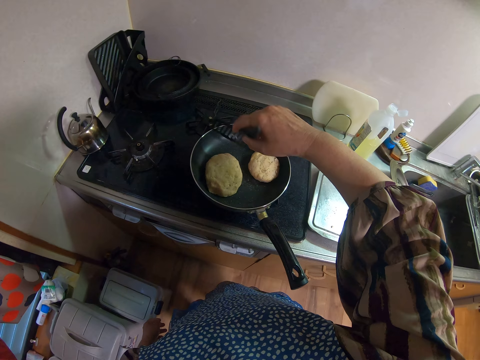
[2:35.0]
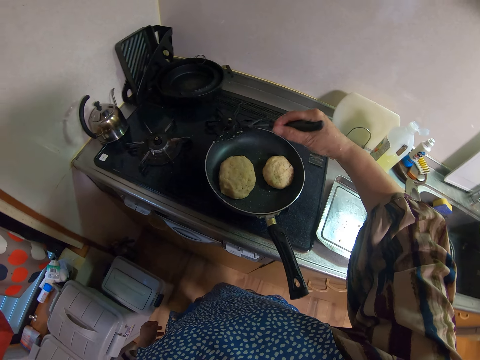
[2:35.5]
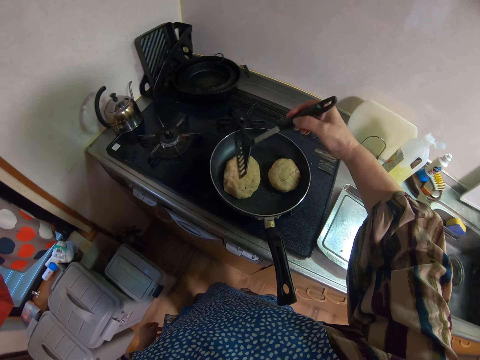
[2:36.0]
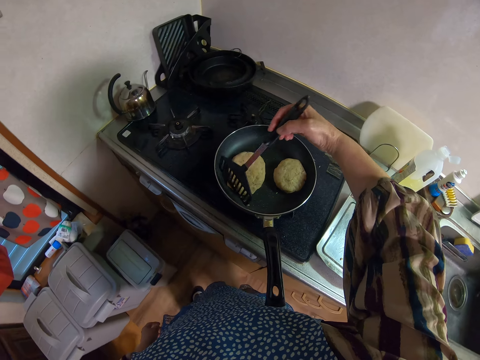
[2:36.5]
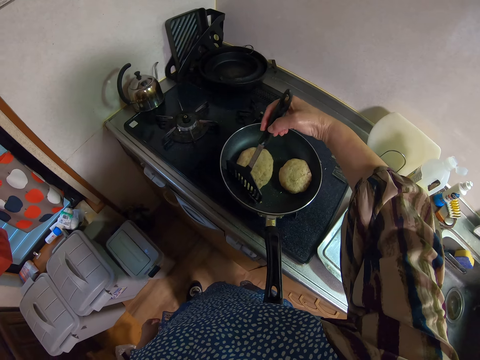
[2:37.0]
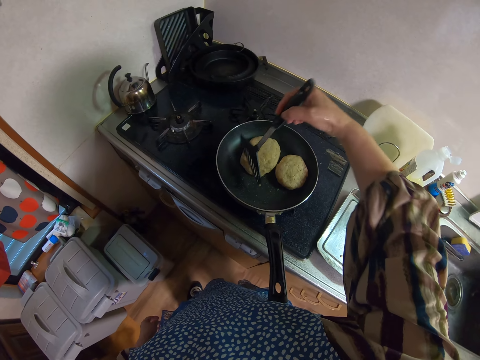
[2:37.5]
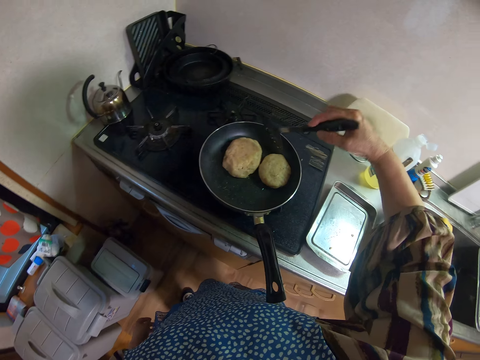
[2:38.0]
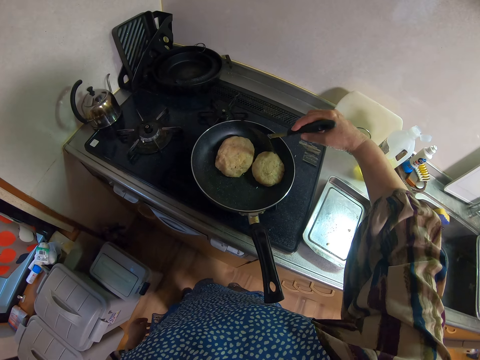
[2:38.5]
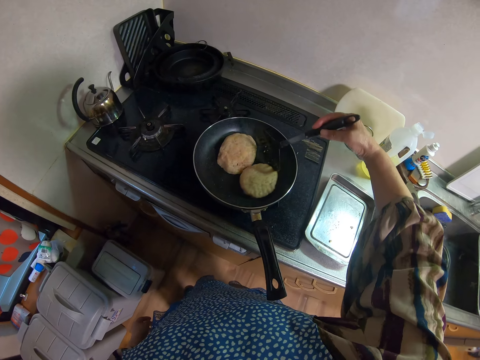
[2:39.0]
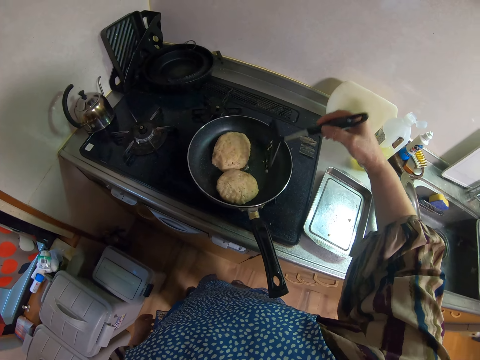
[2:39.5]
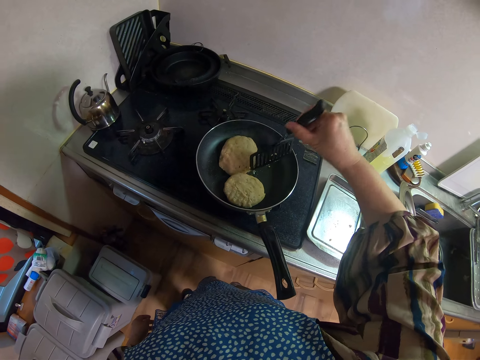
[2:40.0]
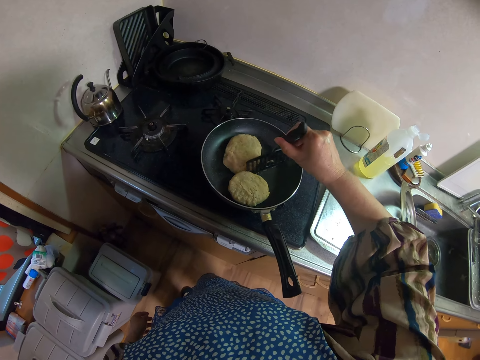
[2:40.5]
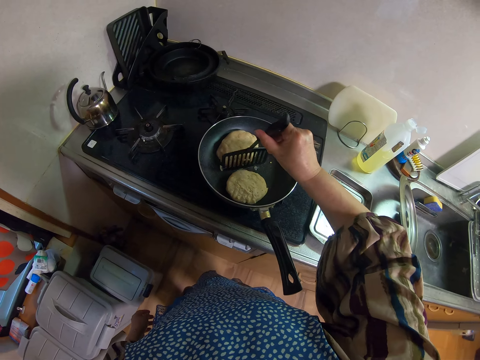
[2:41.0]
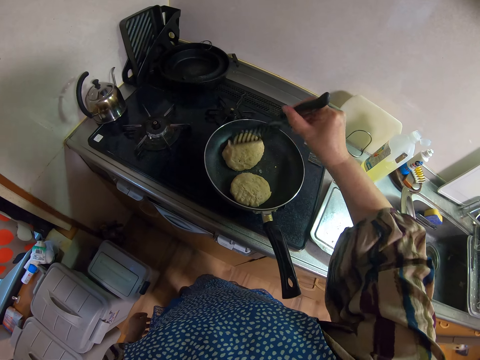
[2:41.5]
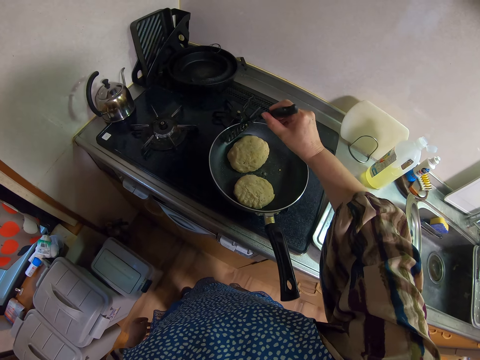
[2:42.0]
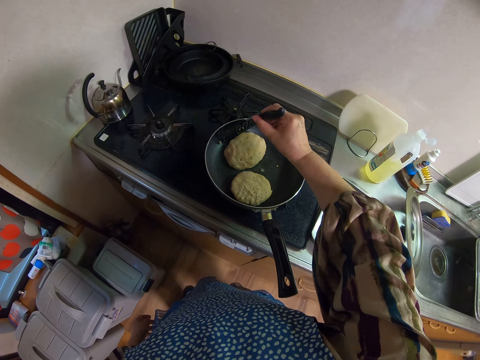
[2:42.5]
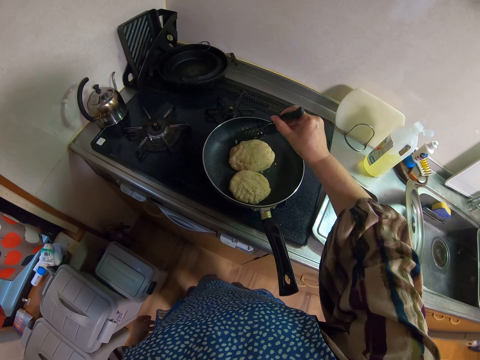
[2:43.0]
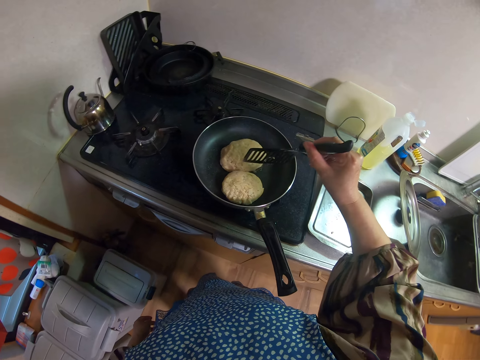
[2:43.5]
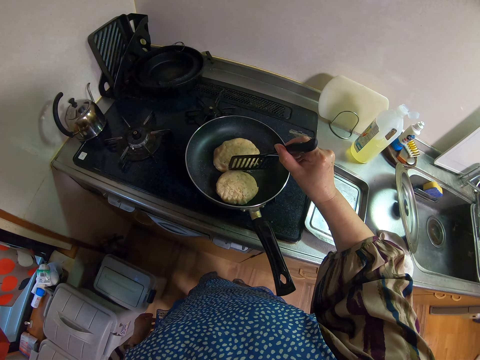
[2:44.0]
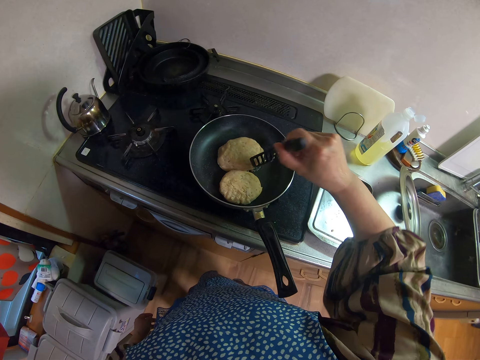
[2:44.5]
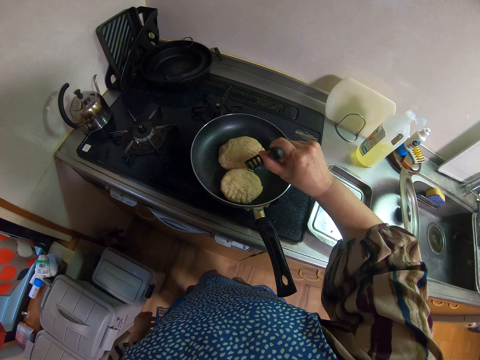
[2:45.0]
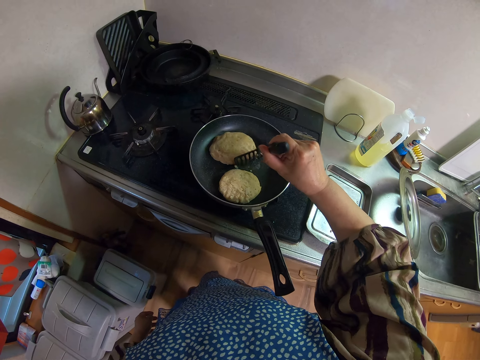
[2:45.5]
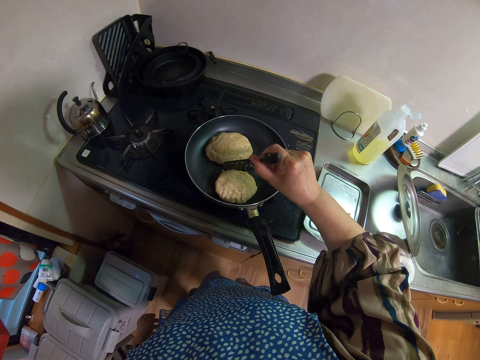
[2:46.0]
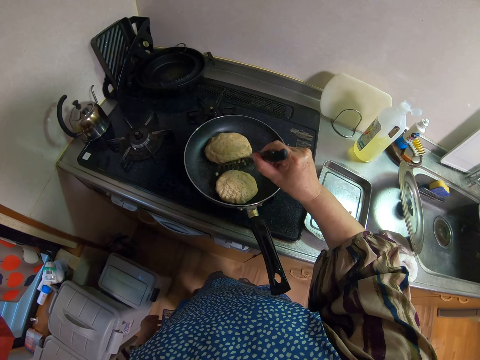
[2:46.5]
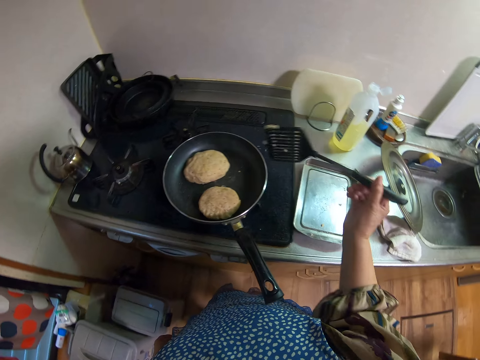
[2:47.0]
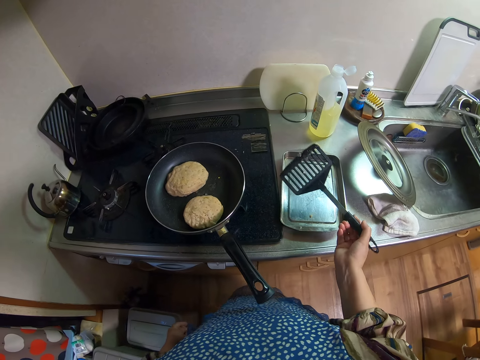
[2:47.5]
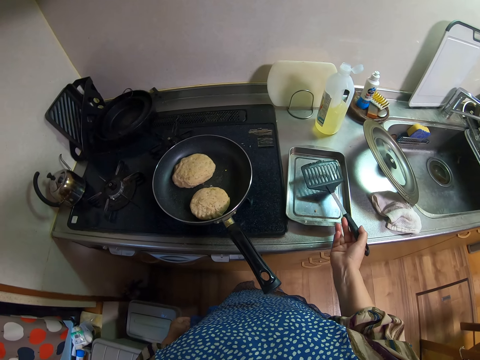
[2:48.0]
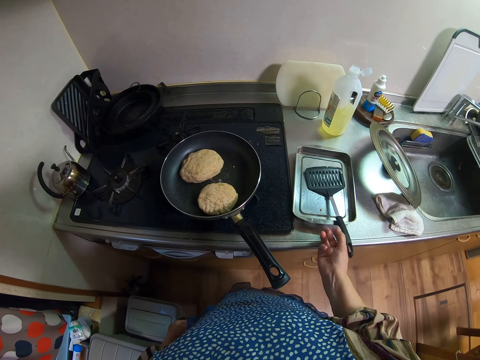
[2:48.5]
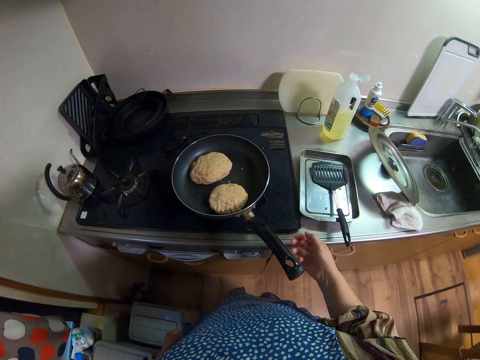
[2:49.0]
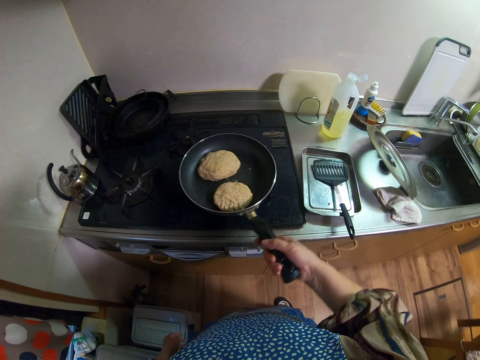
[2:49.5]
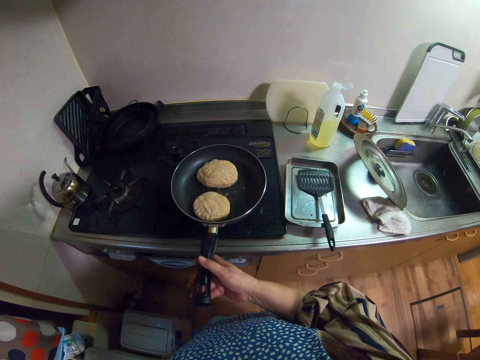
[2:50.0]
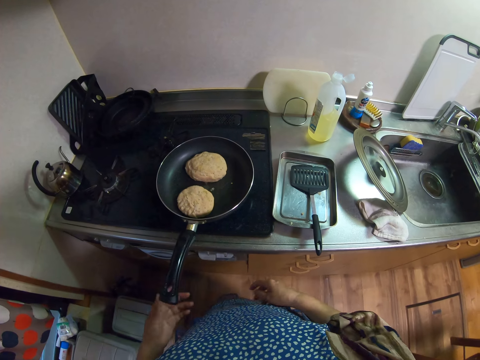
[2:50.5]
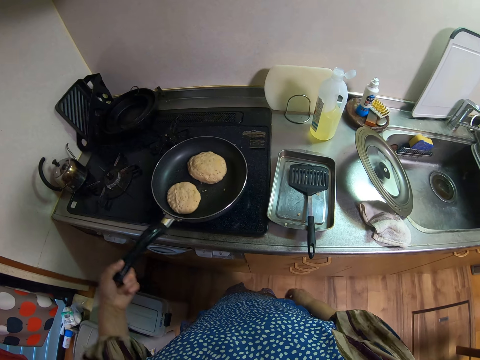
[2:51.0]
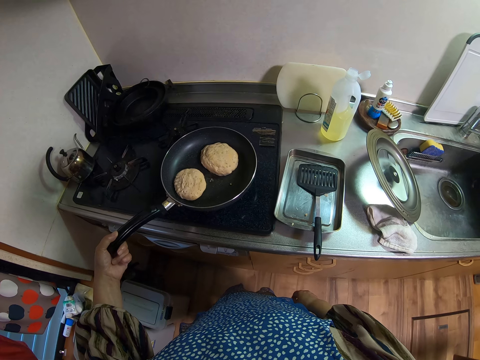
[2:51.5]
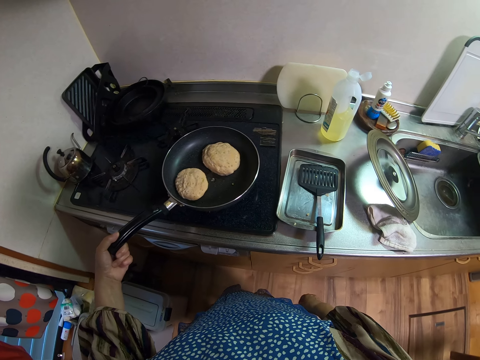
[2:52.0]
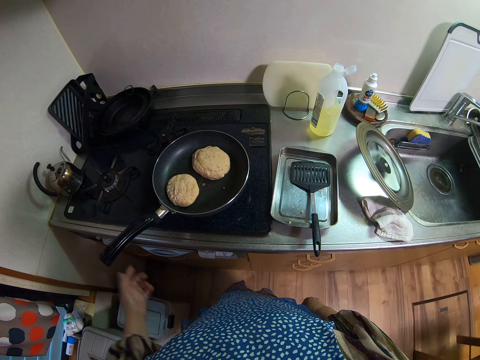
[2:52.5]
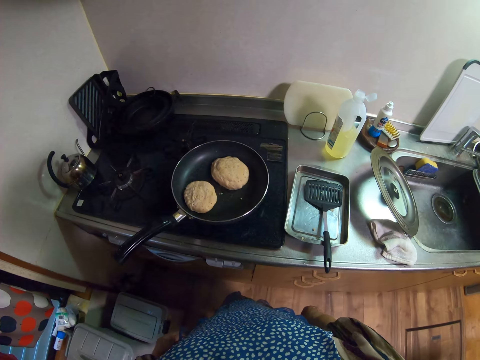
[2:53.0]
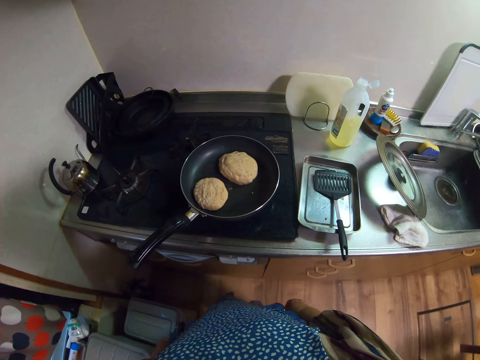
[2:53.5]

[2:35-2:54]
The camera wearer places the turner on the tray. She moves the frying pan on the stove with her hands.

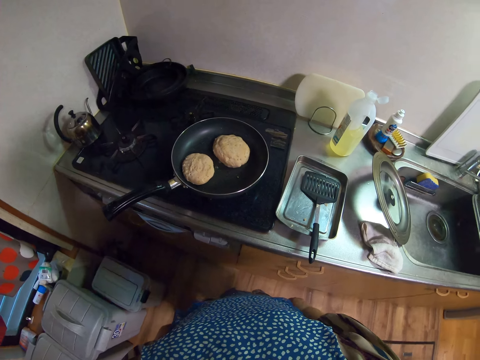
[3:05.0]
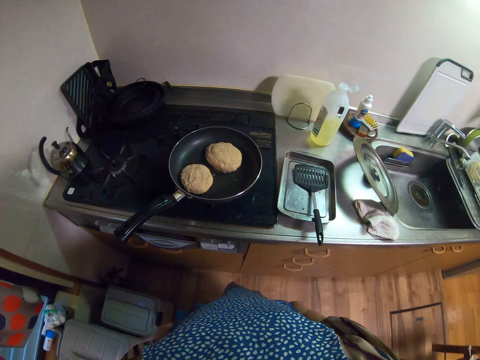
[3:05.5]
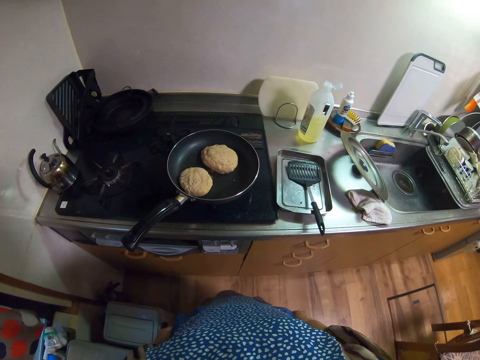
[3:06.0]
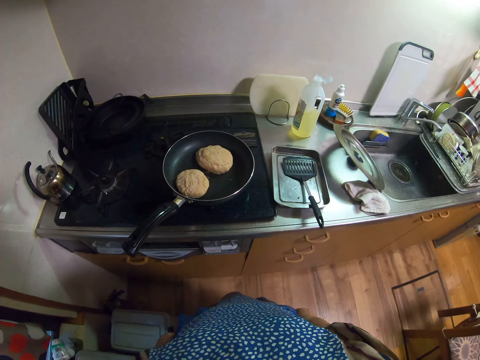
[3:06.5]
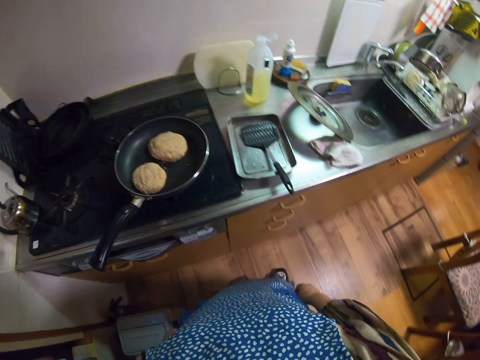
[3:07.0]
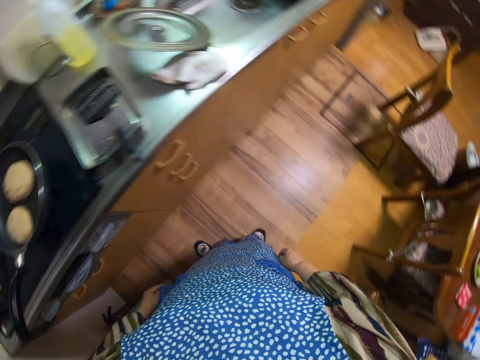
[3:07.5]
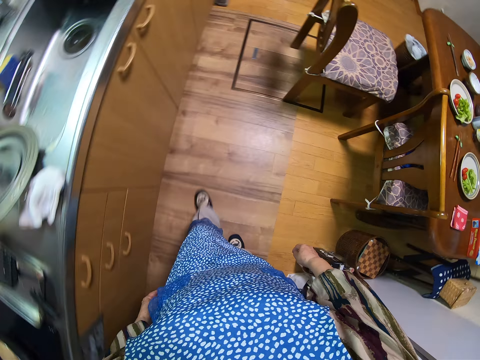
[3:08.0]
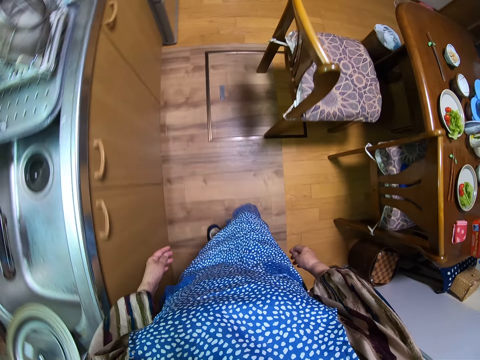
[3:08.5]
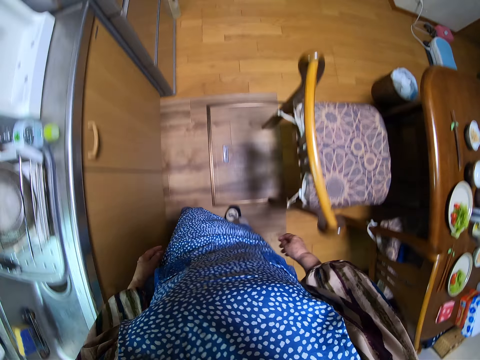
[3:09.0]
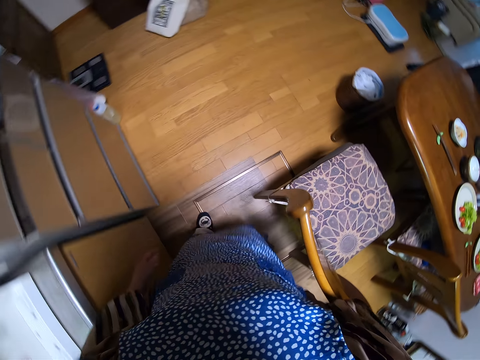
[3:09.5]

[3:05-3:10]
The camera wearer walks to a living room.

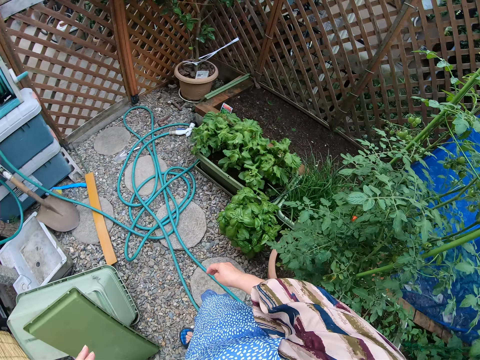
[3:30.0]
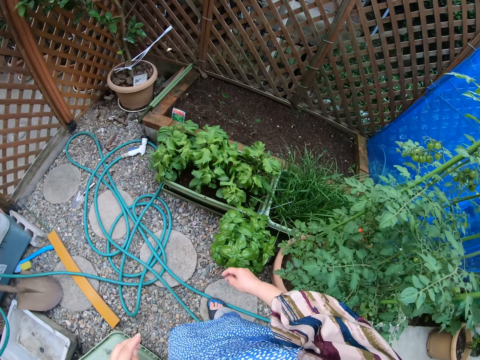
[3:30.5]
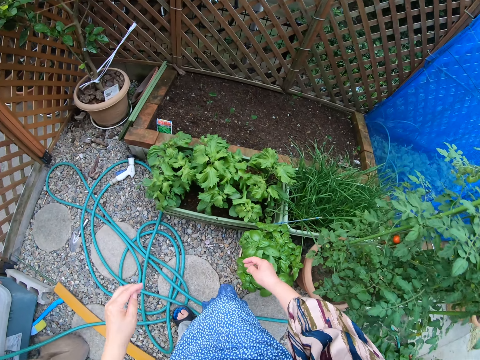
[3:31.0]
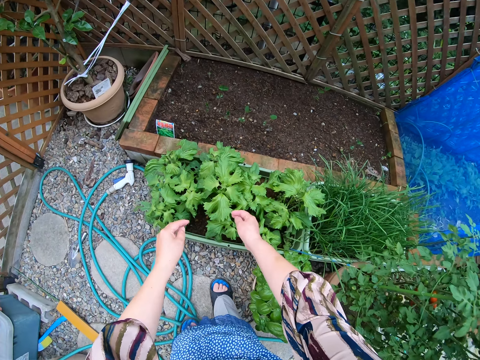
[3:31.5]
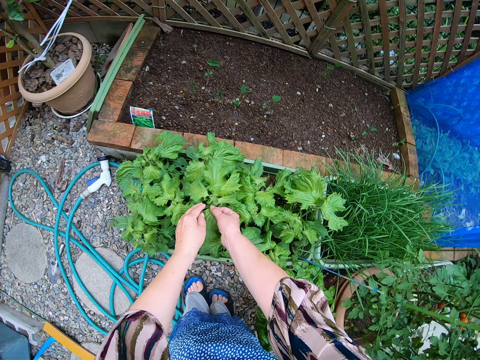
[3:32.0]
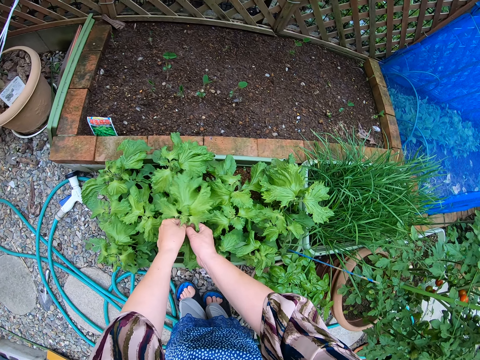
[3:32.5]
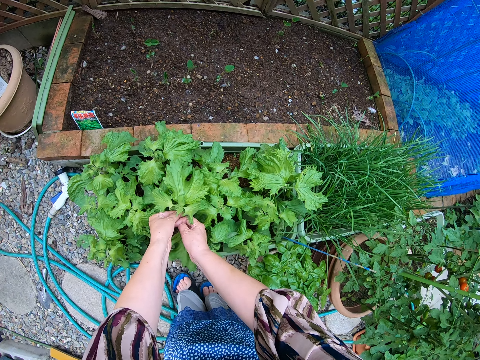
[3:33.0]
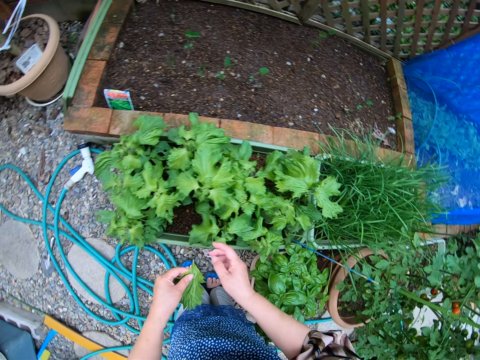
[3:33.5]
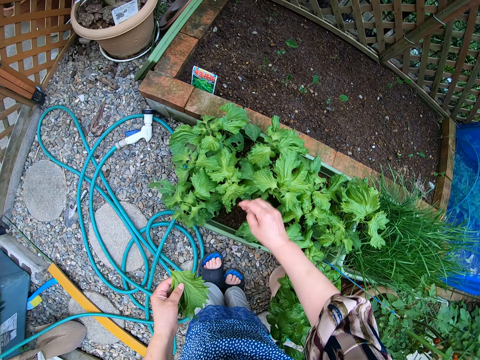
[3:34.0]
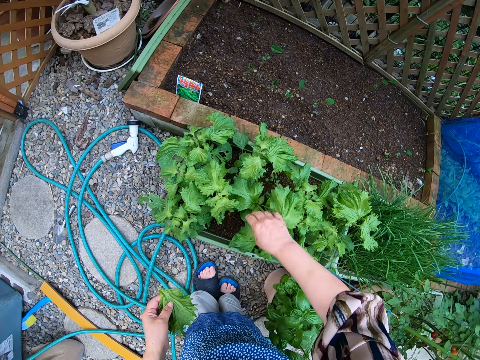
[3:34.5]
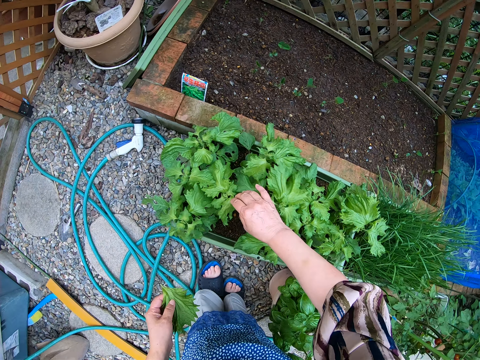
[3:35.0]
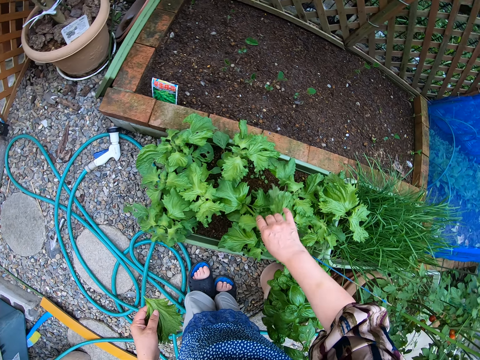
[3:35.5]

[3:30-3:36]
The camera wearer picks the vegetables. They cut some vegetables outside a house.
